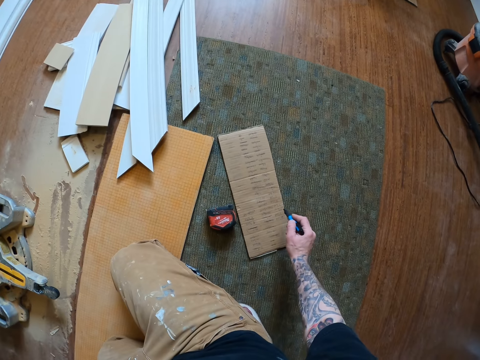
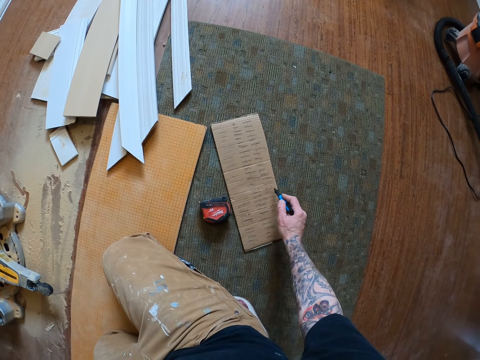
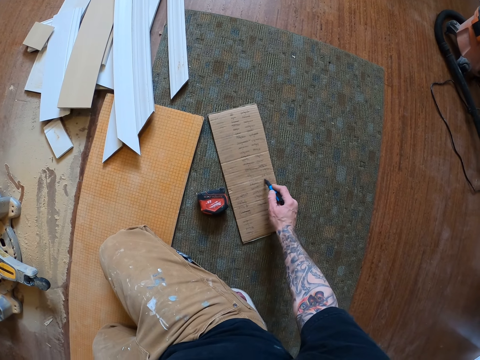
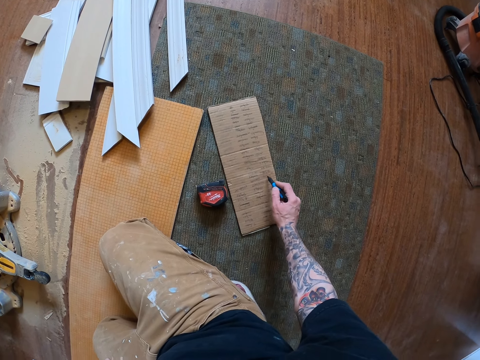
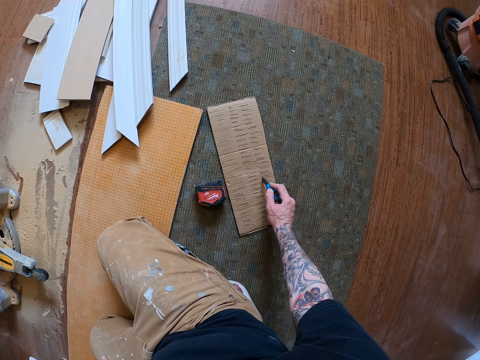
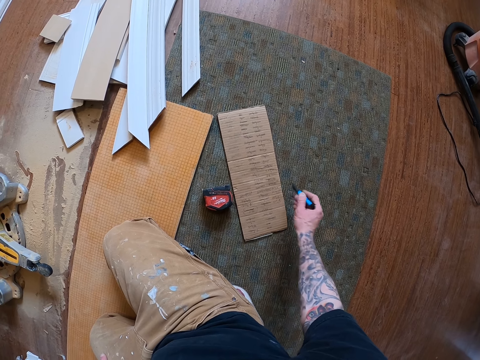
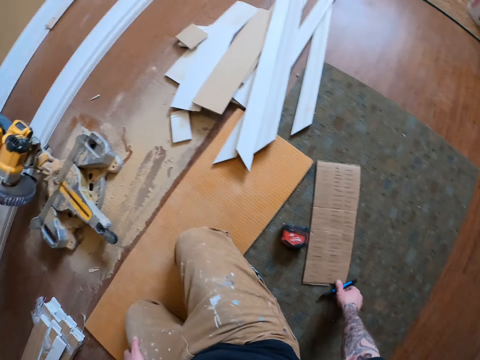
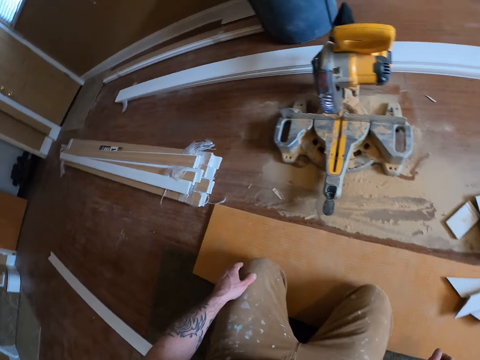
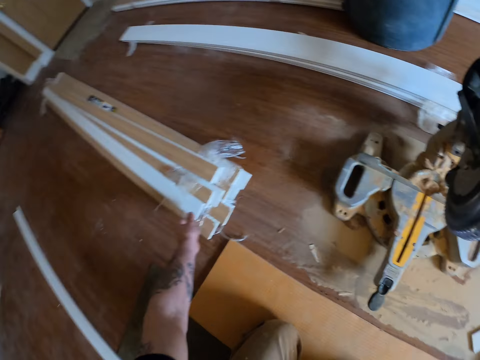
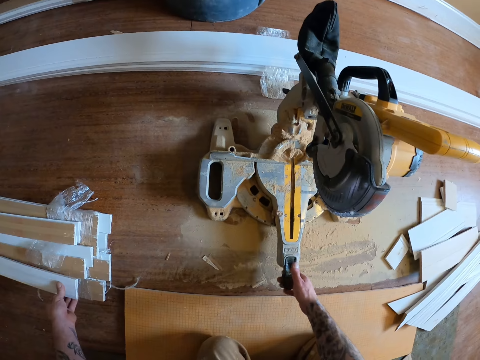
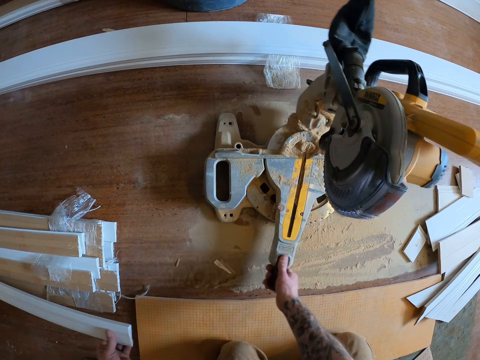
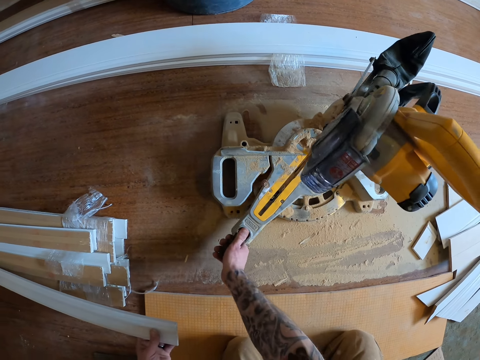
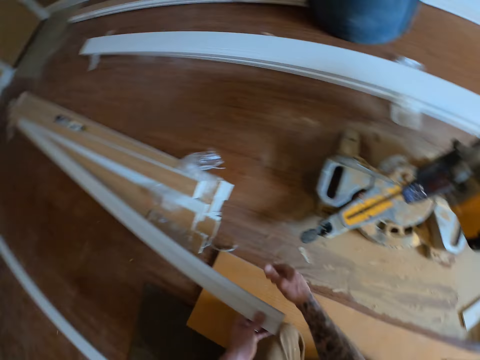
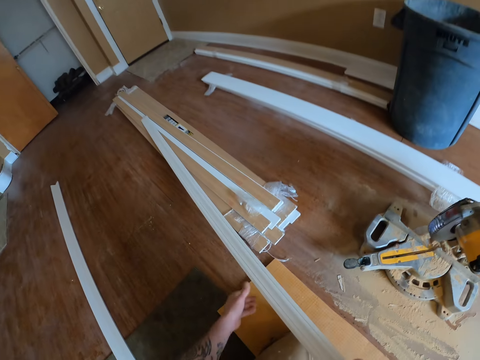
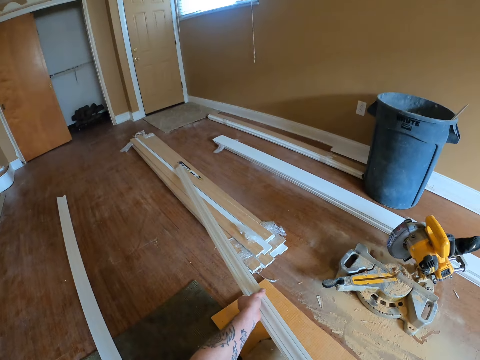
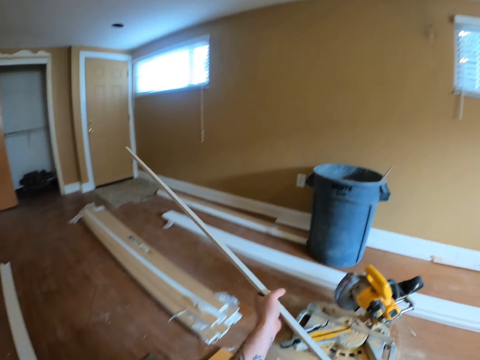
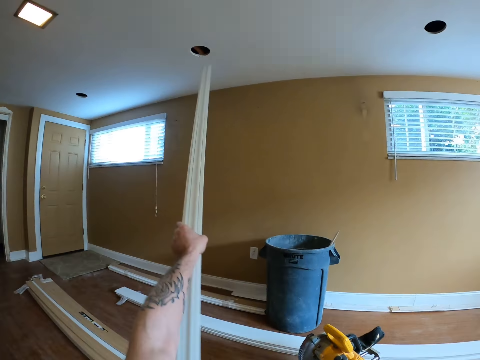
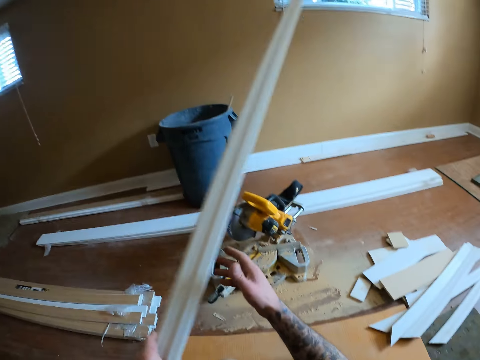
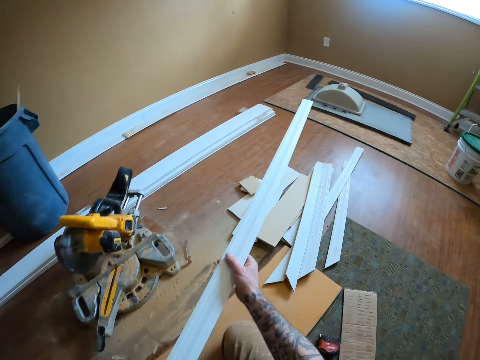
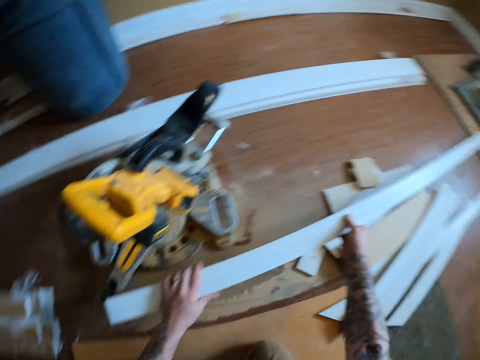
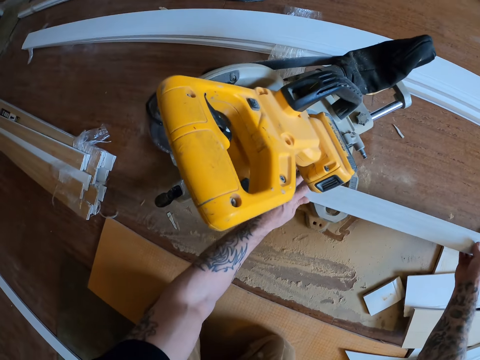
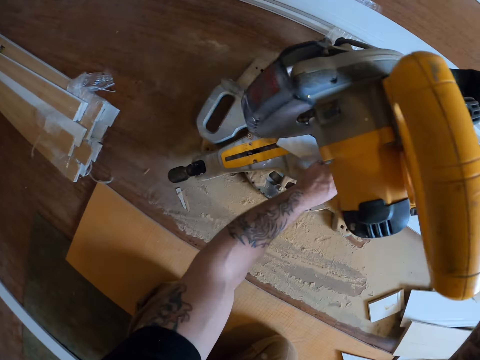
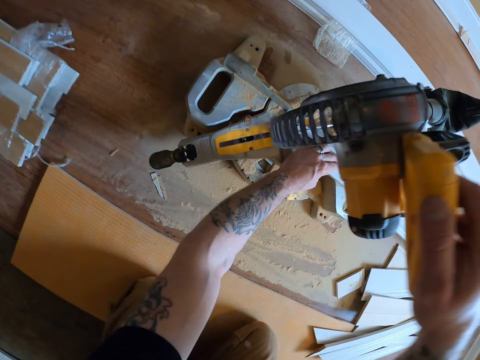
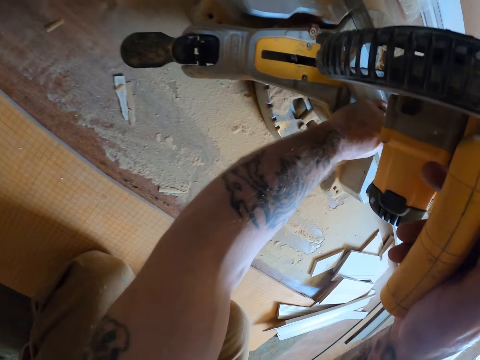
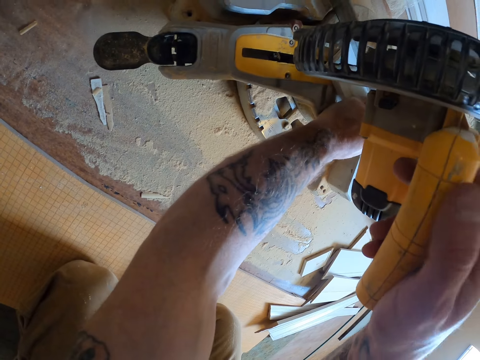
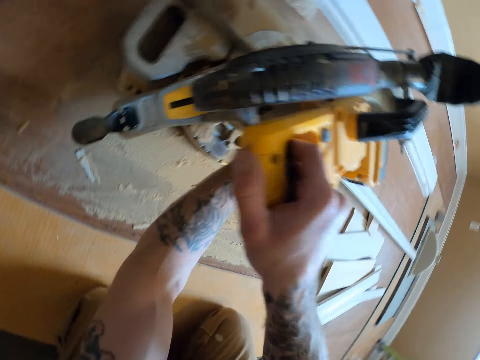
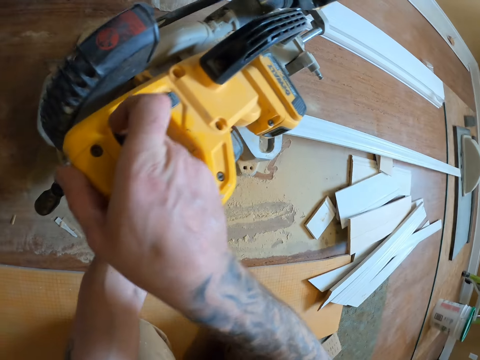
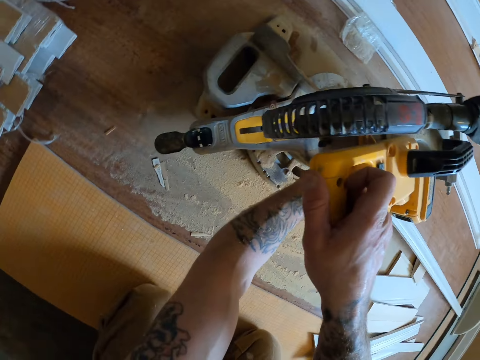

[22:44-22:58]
The camera wearer puts a mark on the carton. They put the pen on the floor. They pick up a wooden strip from a stack of wood on the floor. They turn the wood cutter machine. They turn the wooden strip. They put the wooden strip on the wood cutter machine. They adjust the wood cutter machine. They cut the wooden strip with the wood cutter machine.

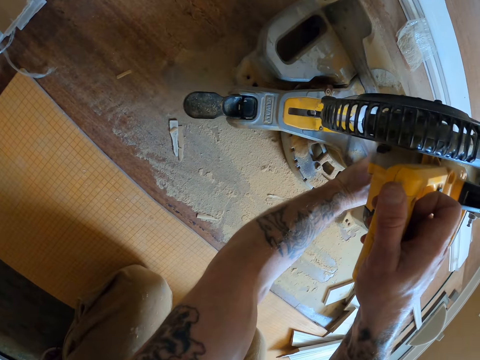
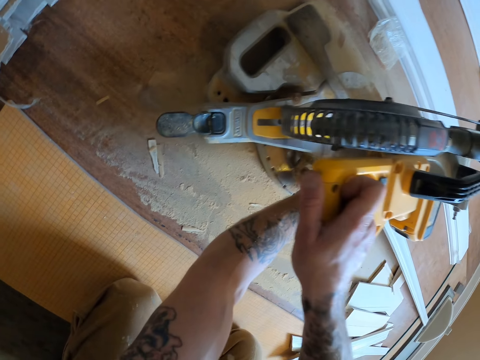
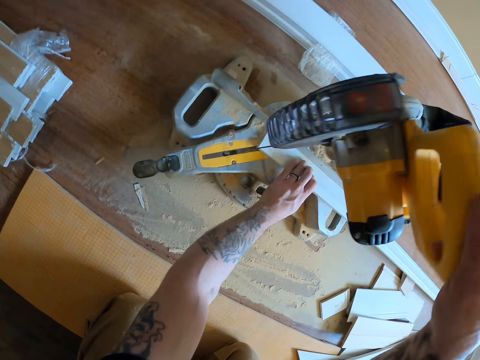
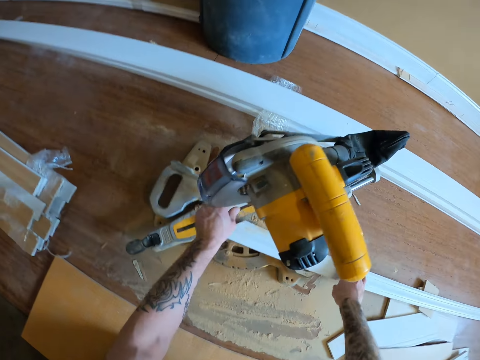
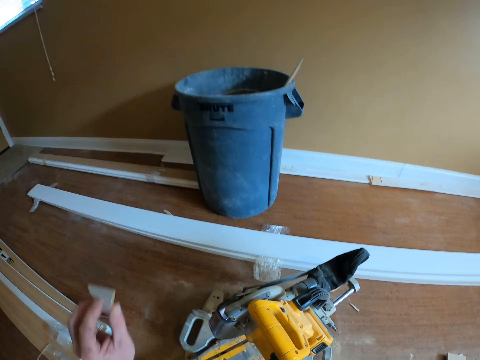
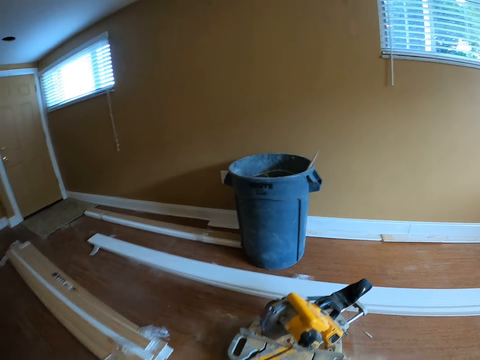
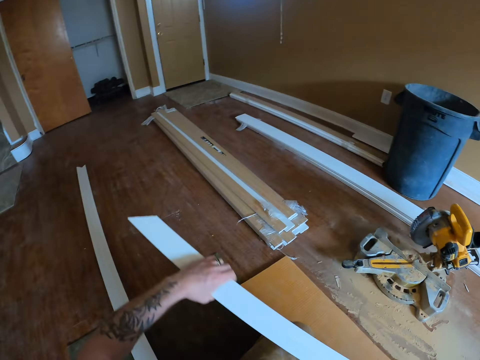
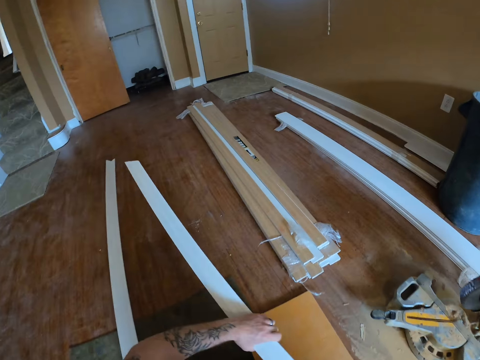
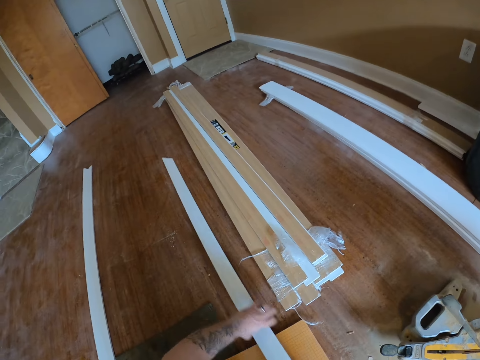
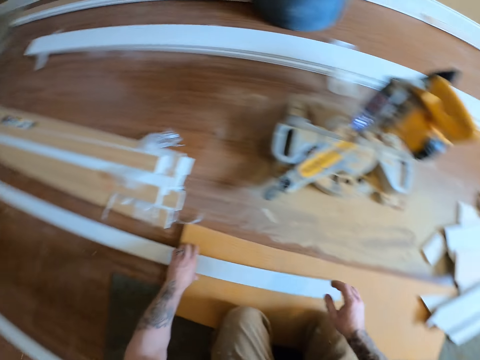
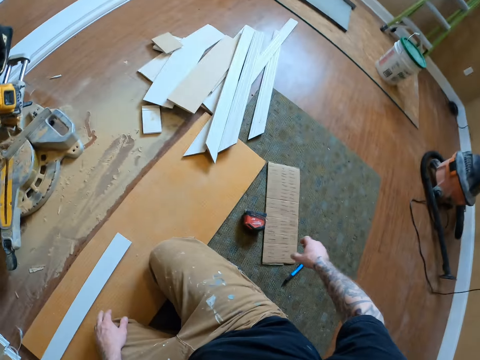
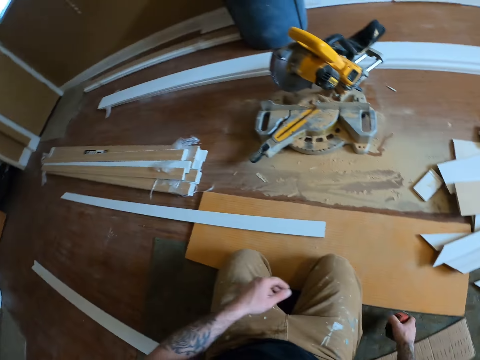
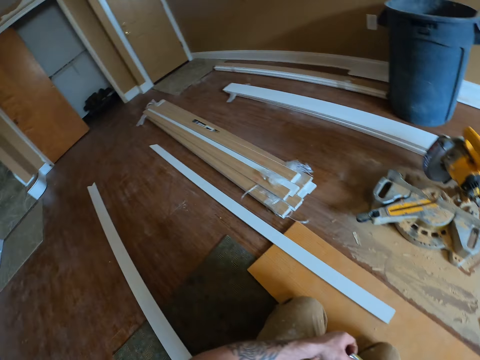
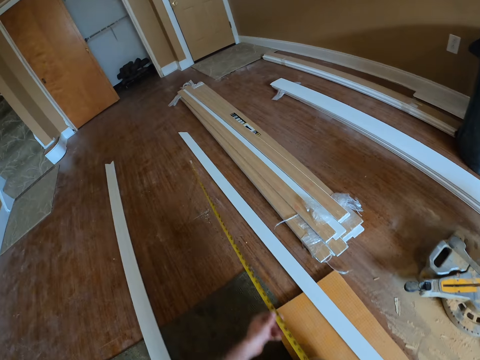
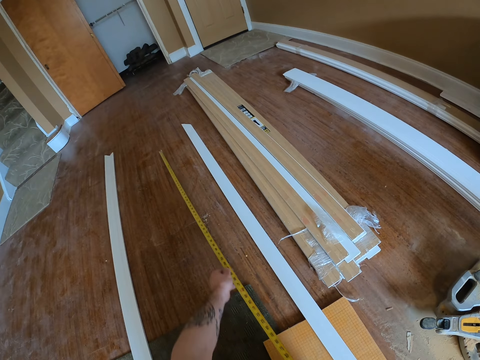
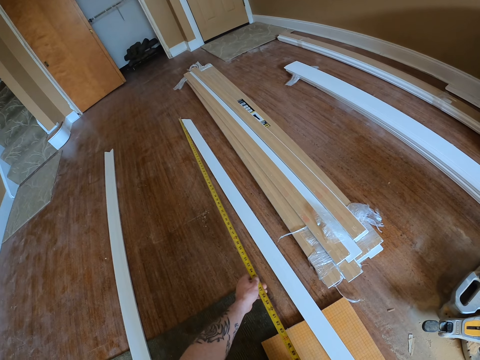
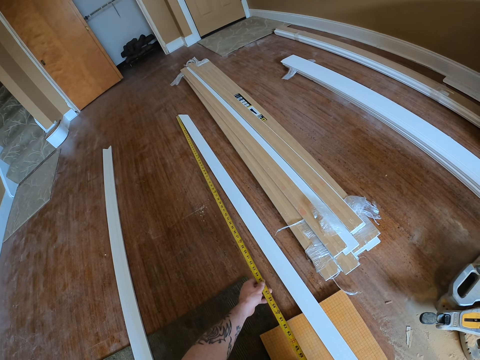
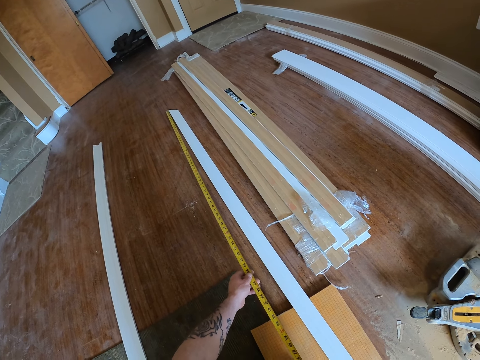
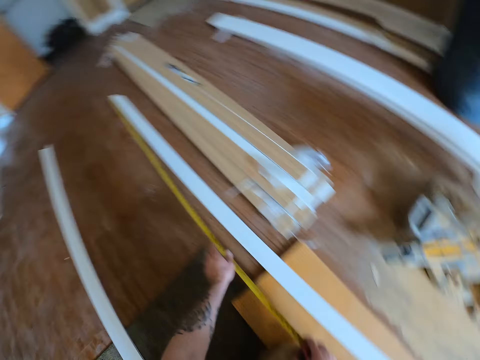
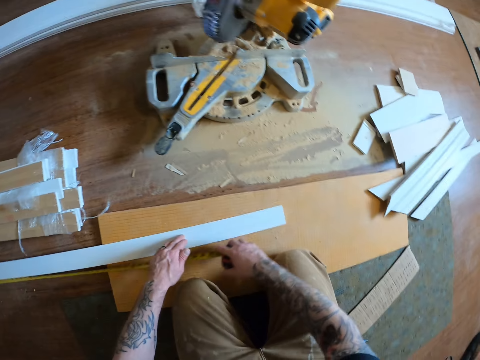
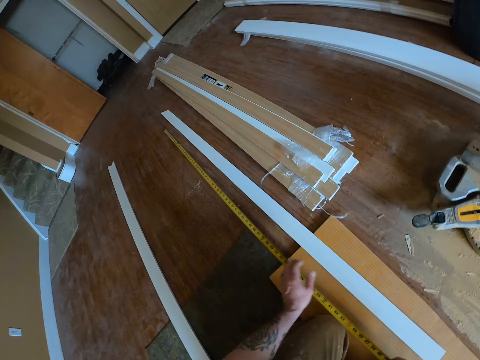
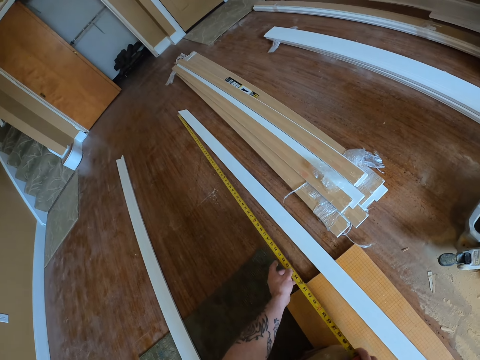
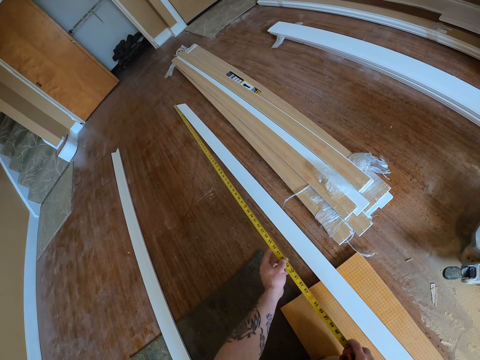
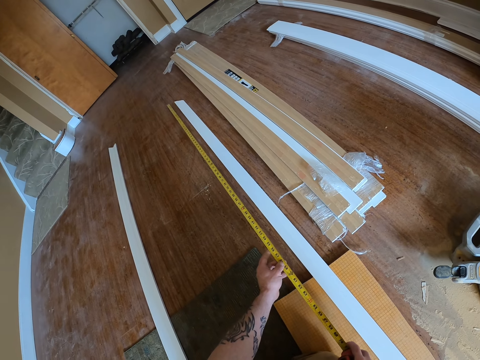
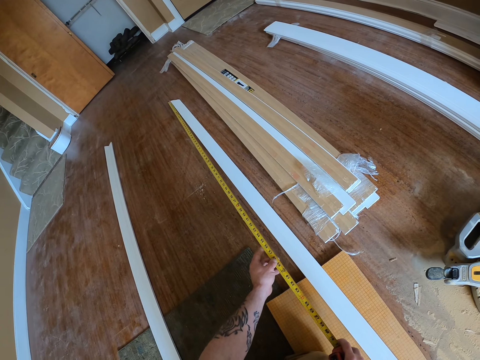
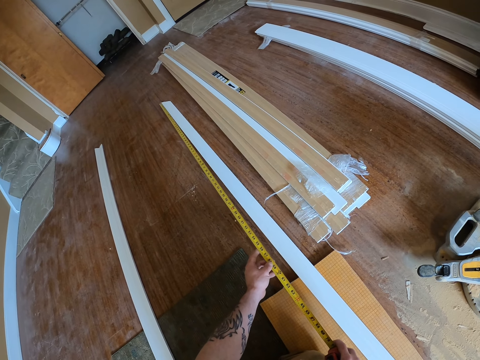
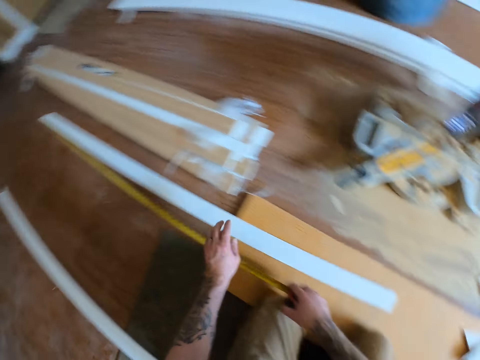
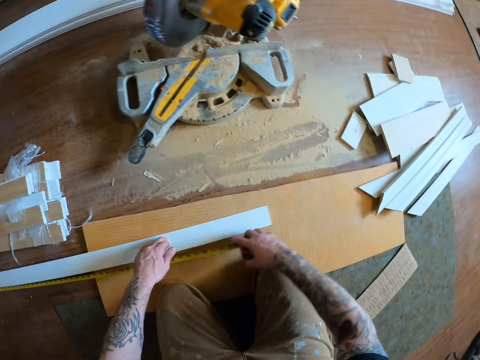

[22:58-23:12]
The camera wearer adjusts the wood cutter machine. They remove the wooden strip from the wood cutter machine. They pick the wooden strip piece from the machine. They throw the wooden strip piece in the trash bin. They put the wooden strip on the floor. They pick up a tape measure from the floor. They pull the tape measure. They measure the wooden strip on the floor with the tape measure.
